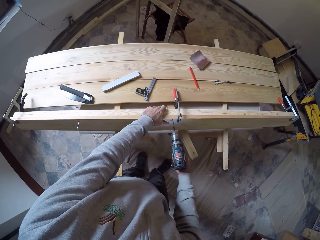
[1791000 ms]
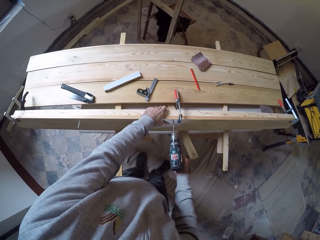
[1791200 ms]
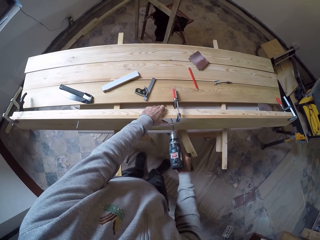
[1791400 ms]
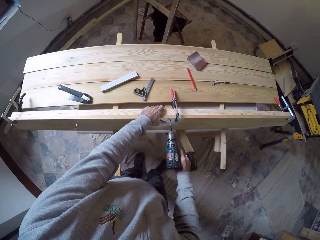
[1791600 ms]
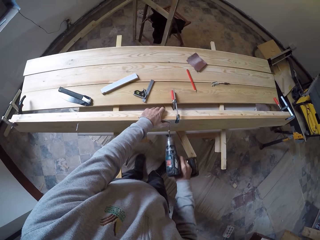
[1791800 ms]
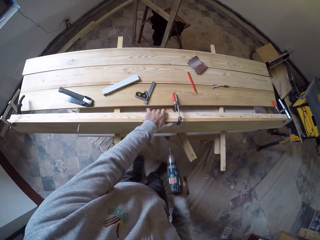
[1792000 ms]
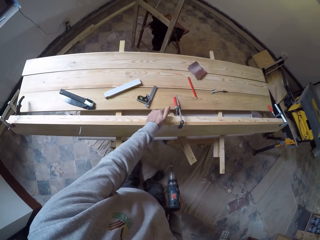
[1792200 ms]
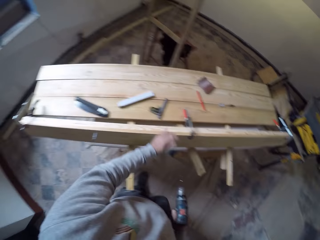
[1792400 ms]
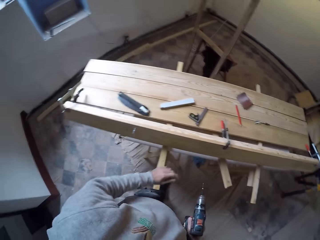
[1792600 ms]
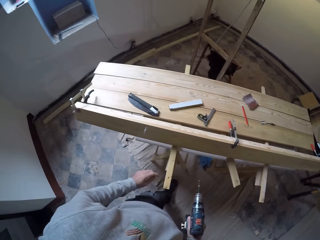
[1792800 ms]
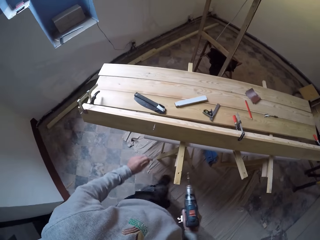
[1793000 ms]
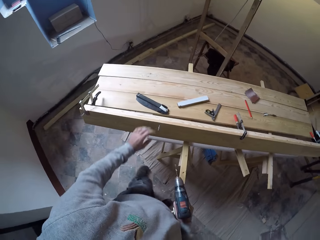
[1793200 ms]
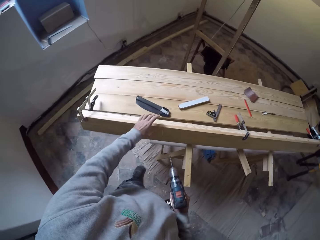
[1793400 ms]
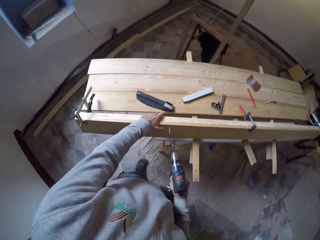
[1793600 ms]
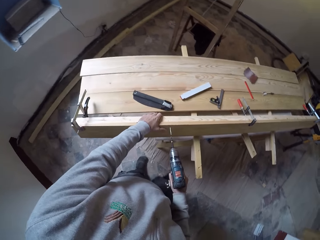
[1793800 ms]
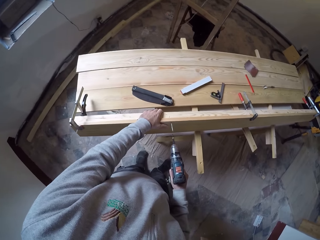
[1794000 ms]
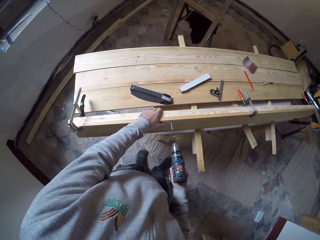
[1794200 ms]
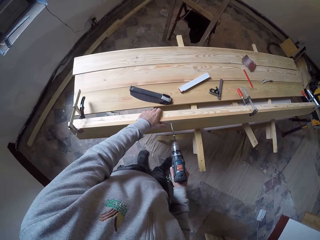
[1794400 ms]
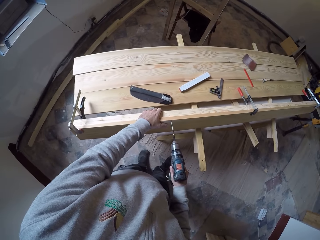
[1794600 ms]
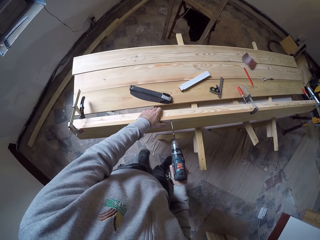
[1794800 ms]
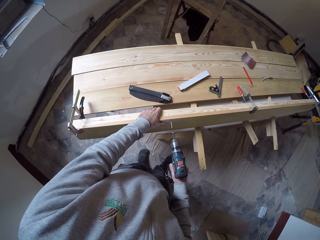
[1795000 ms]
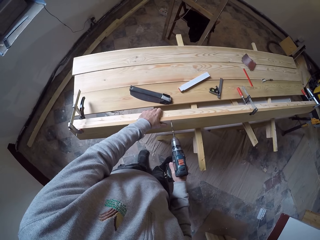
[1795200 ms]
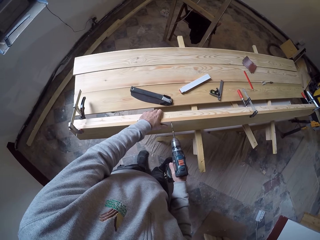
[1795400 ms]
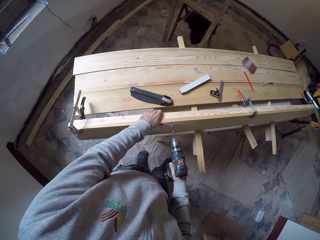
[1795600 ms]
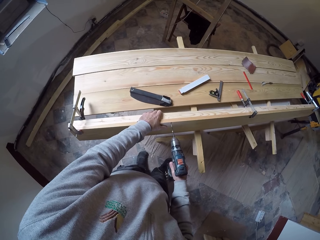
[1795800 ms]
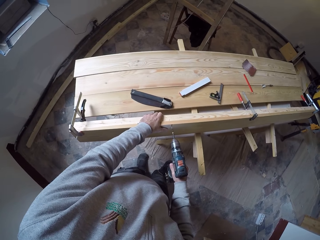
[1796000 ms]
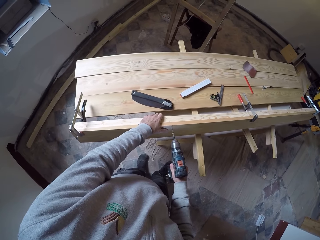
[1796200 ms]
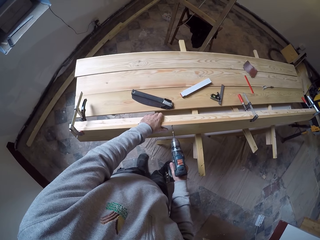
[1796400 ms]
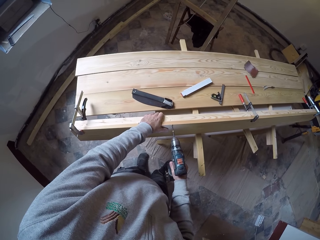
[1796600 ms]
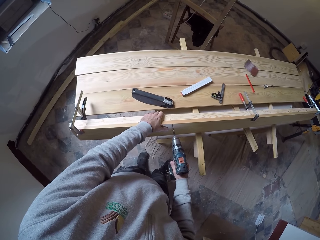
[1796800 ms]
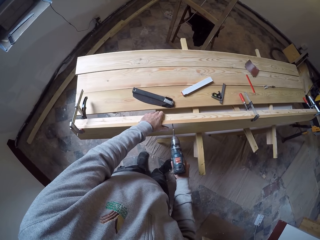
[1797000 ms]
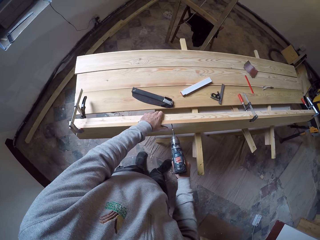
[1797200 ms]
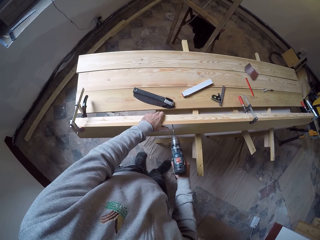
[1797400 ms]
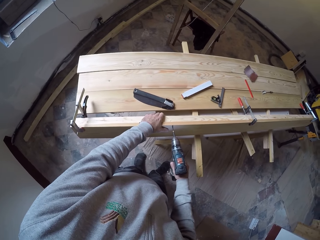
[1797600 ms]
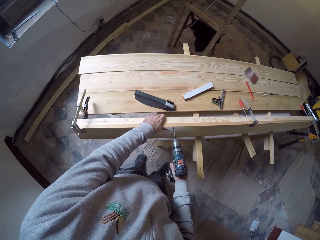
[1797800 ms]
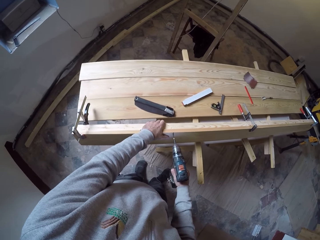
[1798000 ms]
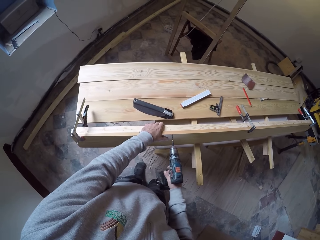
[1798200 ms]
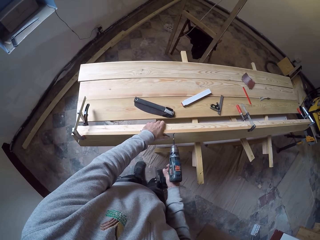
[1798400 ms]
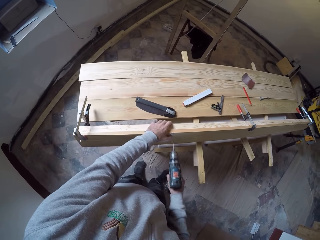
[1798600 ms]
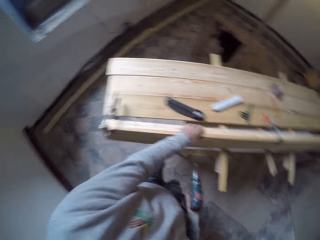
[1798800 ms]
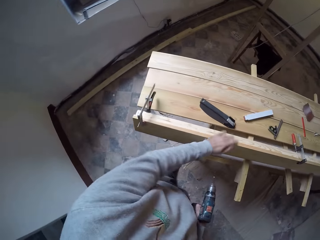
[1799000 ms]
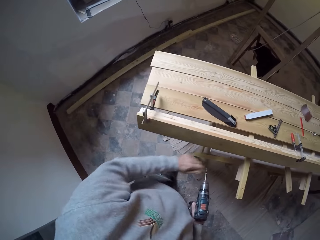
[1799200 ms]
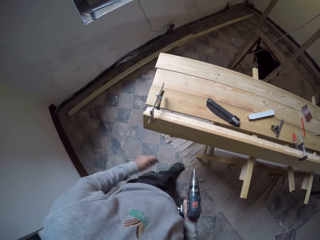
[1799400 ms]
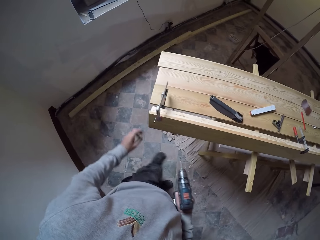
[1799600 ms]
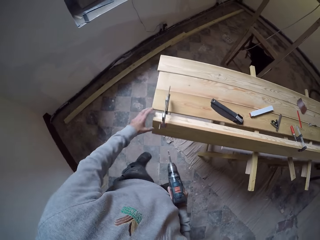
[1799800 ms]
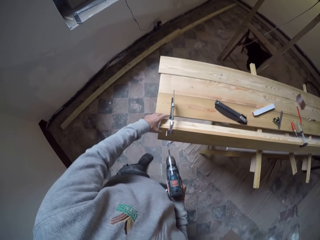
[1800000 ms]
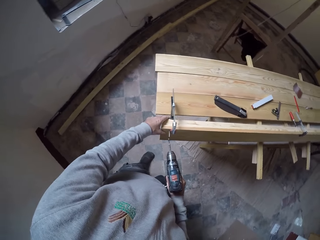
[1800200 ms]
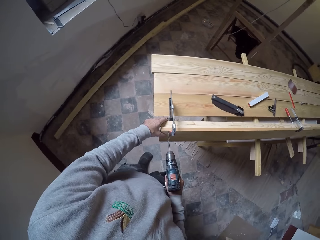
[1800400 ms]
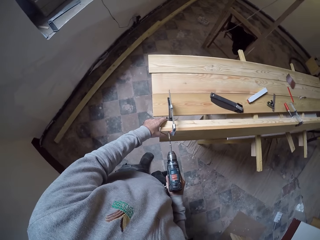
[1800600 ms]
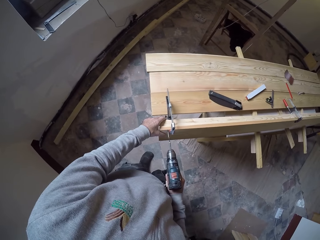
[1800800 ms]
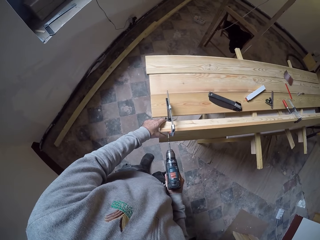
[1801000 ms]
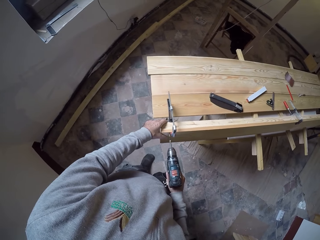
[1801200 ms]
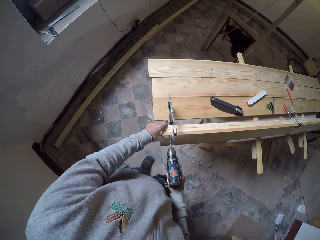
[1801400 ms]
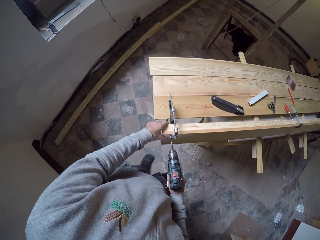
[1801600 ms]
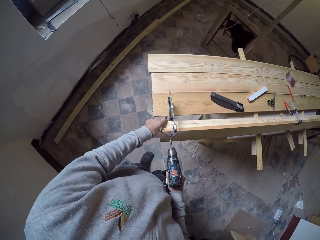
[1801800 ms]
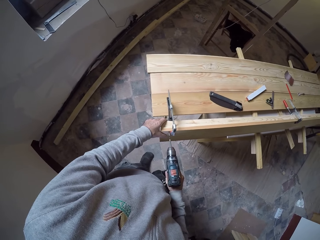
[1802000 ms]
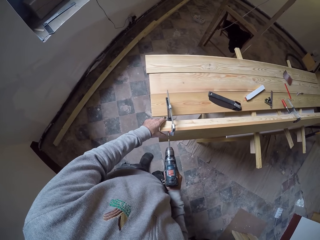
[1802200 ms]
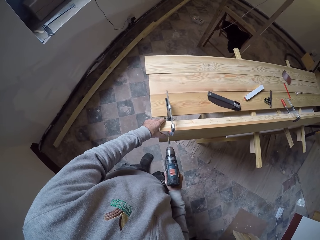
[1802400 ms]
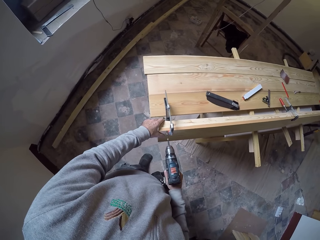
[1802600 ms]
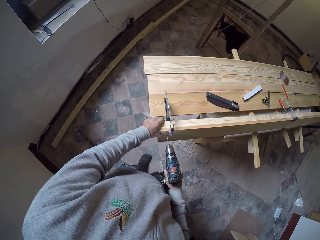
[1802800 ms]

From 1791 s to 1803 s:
The camera wearer wipes dust on the wood with the left hand. They adjust a hand. They drill a hole in the wood with a drill. They wipe dust on the wood with the left hand. They drill a hole in the wood with the drill.

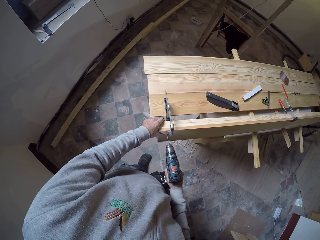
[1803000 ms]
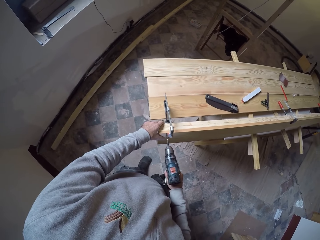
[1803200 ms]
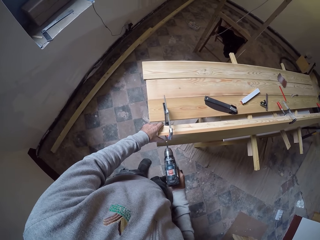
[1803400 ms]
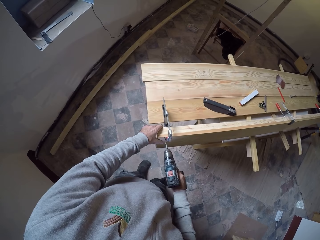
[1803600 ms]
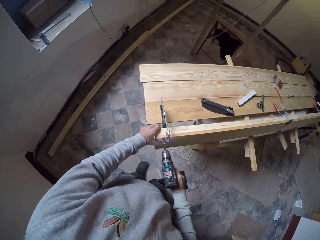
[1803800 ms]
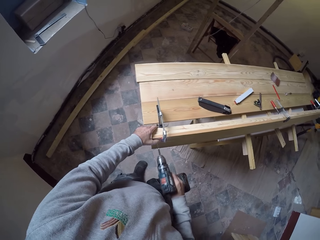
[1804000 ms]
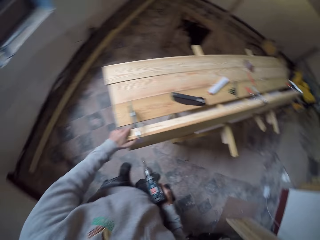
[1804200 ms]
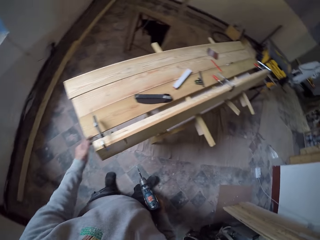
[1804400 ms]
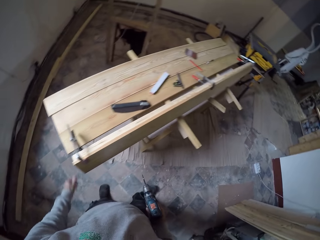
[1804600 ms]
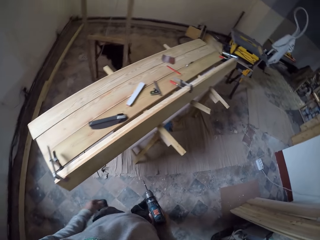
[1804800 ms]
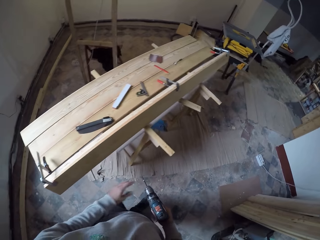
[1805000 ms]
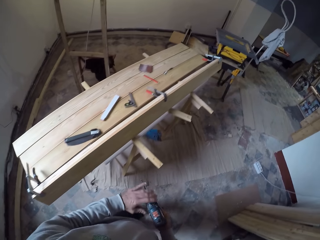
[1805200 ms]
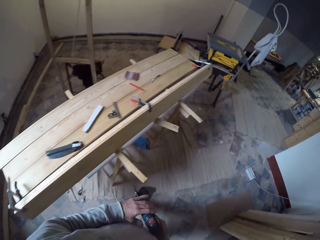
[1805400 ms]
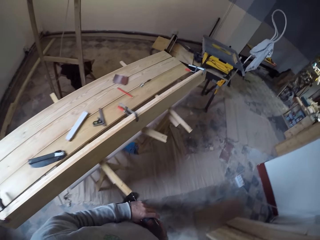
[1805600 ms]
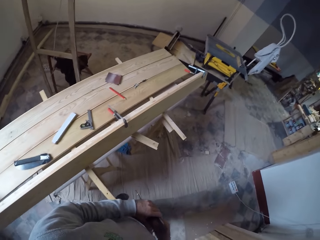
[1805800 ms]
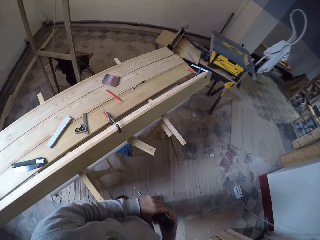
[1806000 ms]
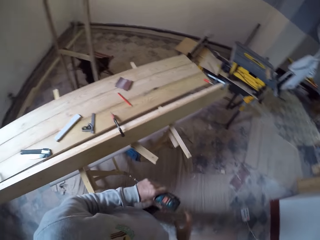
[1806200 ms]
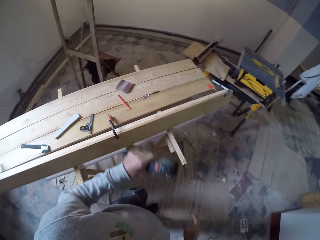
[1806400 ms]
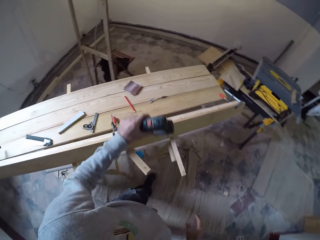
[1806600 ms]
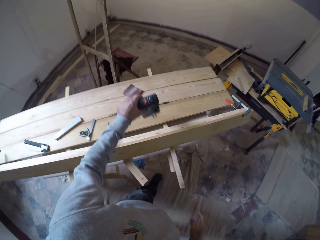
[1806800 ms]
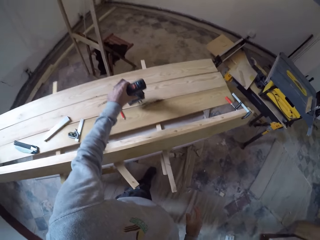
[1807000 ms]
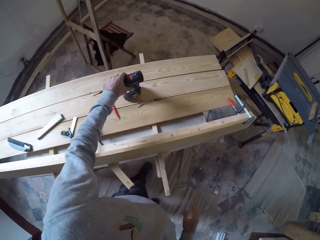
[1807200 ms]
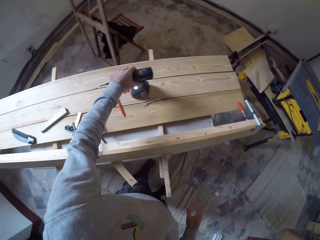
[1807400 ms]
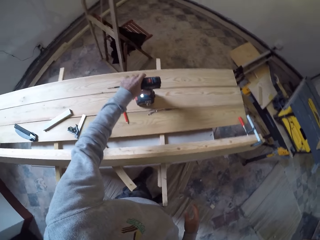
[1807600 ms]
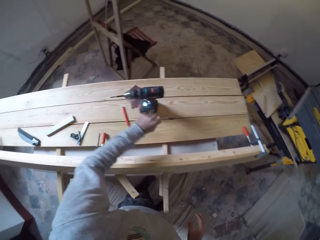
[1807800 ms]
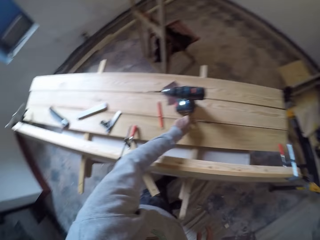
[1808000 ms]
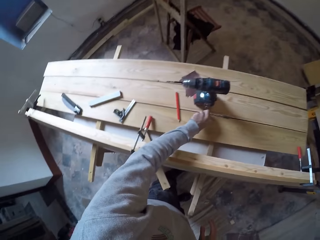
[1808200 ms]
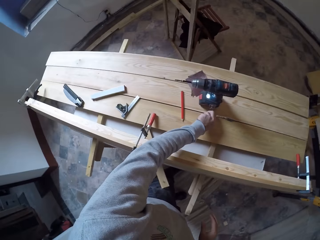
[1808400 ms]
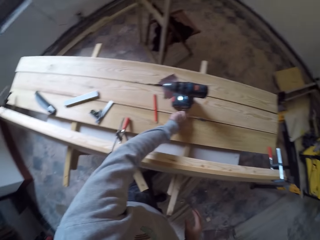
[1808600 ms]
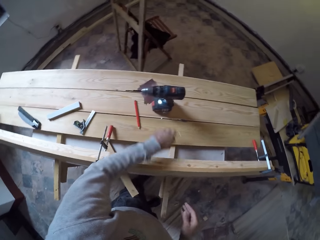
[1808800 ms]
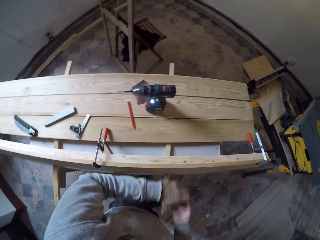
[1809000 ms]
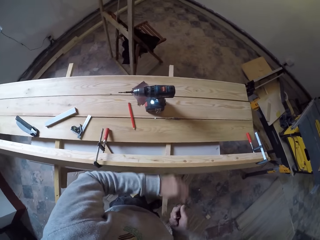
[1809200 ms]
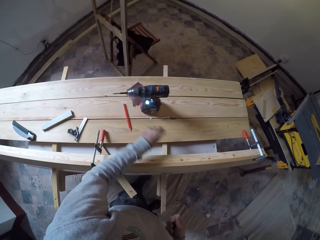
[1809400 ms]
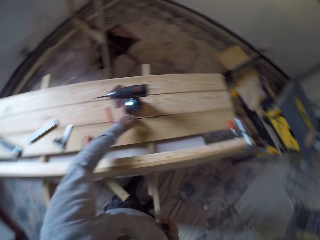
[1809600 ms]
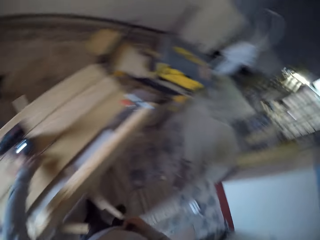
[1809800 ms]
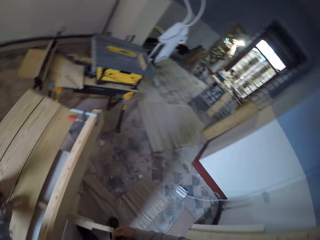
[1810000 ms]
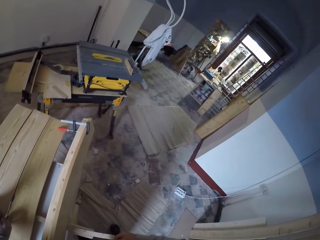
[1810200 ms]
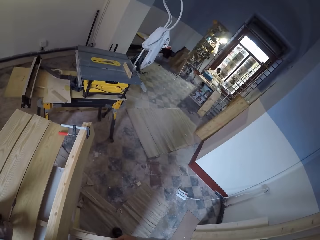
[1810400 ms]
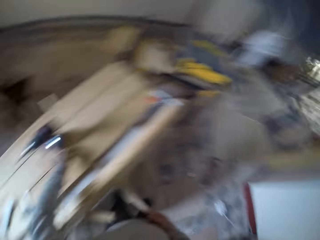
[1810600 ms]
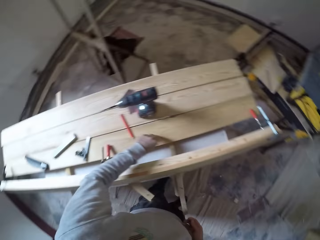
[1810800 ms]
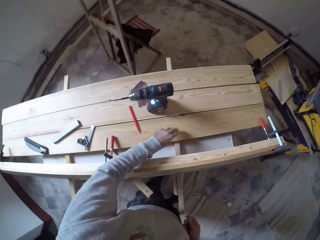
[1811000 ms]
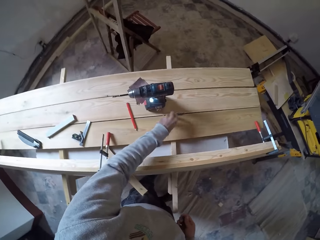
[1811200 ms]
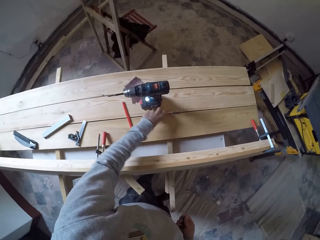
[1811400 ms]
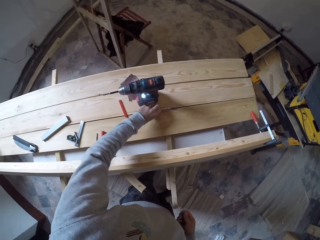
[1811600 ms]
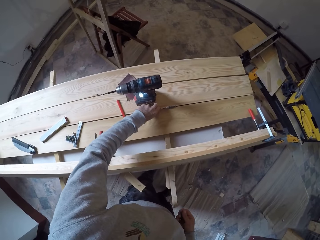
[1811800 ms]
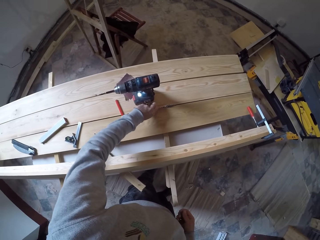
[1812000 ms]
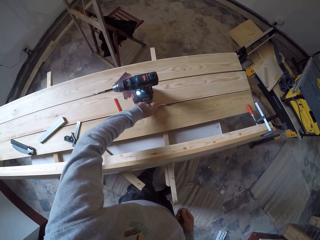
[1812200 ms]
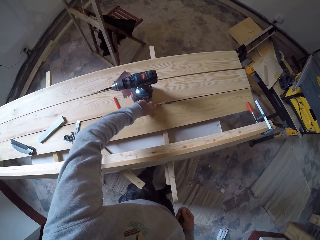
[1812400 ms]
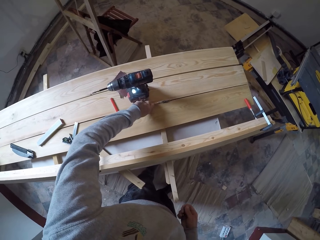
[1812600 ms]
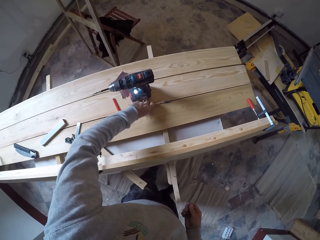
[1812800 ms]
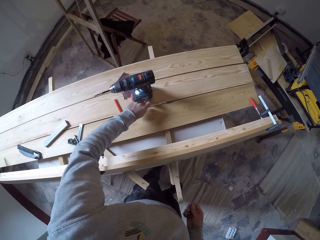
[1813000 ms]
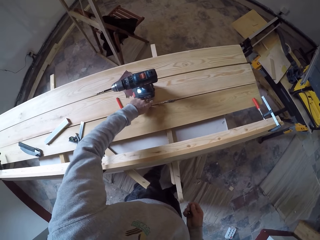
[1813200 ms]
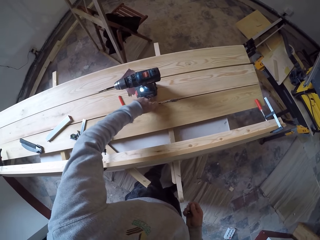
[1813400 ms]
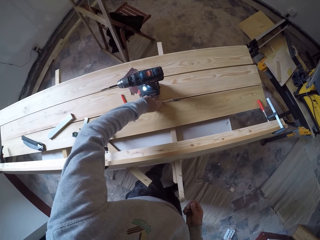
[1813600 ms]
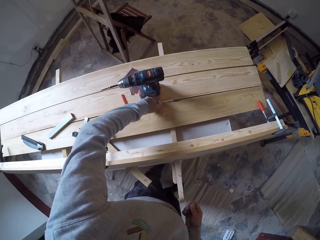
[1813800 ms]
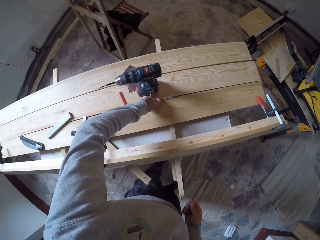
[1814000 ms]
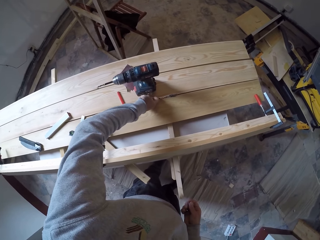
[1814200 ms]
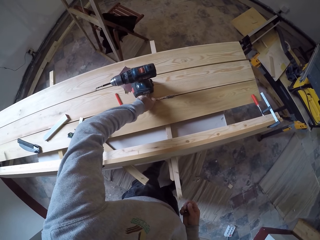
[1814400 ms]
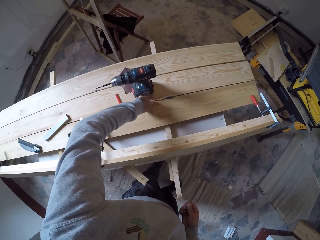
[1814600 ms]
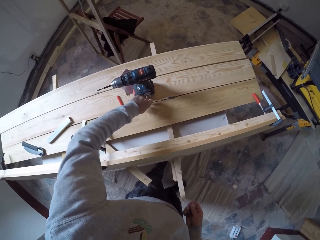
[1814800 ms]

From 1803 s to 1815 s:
The camera wearer wipes dust on the wood with the left hand. They walk in the workshop. They remove a drill bit on the drill. They drop the drill on the plywood. They pick the screw on the plywood. They pick a drill bit on the bench. They pass the screw to the other hand. They pick the screw on the plywood. They pick the drill bit on the bench again. They look around. They pick the drill bit on the bench.
